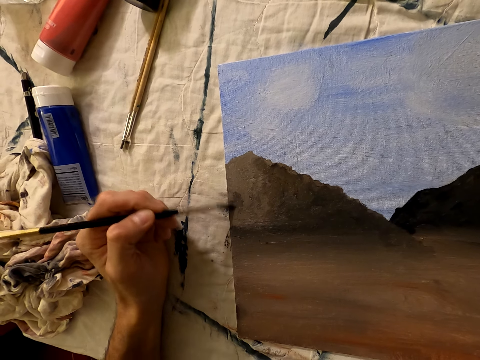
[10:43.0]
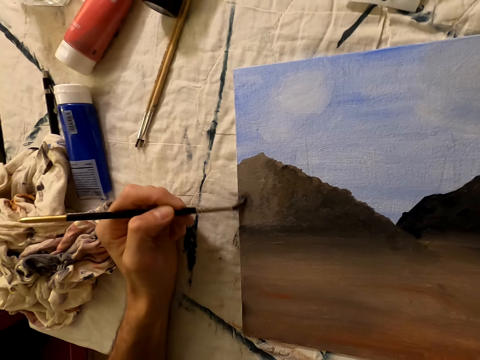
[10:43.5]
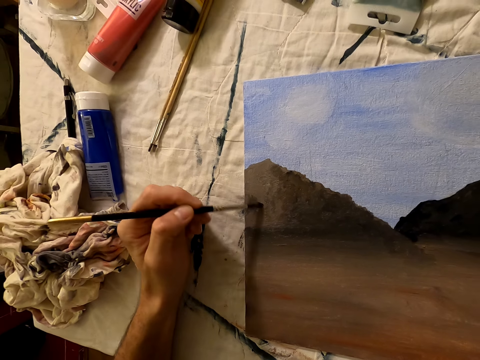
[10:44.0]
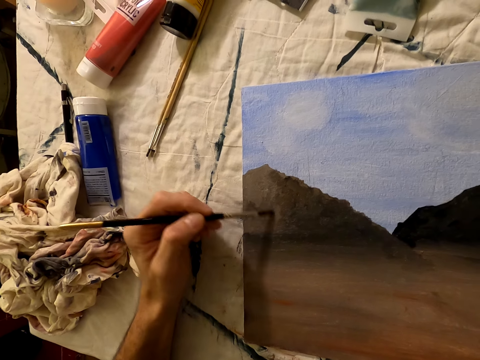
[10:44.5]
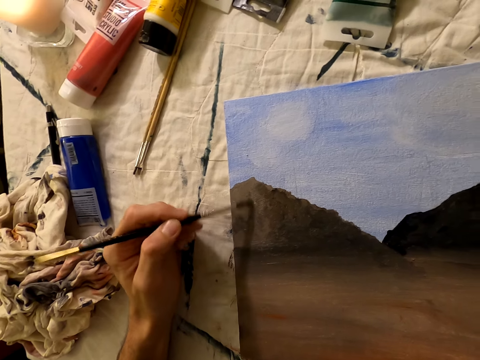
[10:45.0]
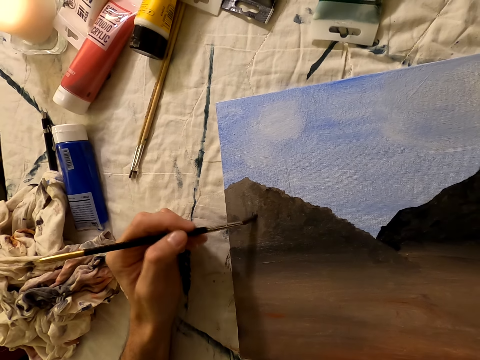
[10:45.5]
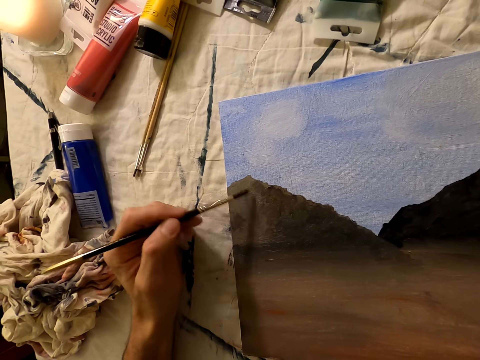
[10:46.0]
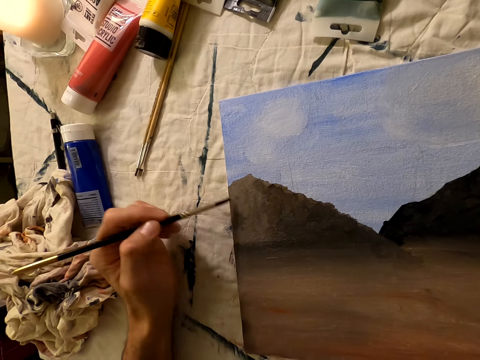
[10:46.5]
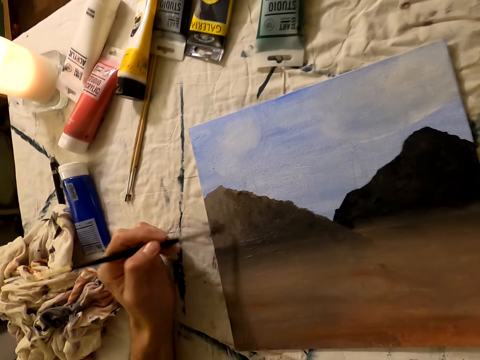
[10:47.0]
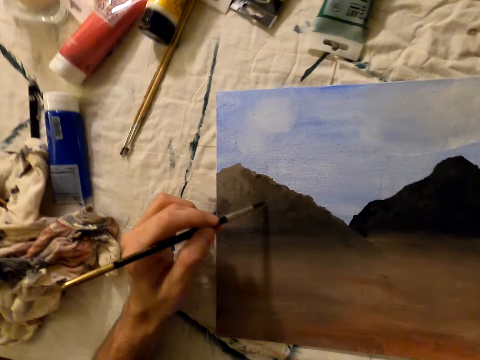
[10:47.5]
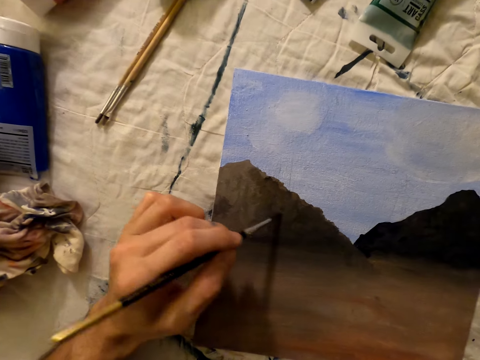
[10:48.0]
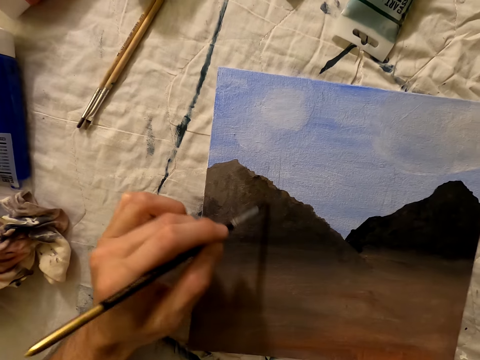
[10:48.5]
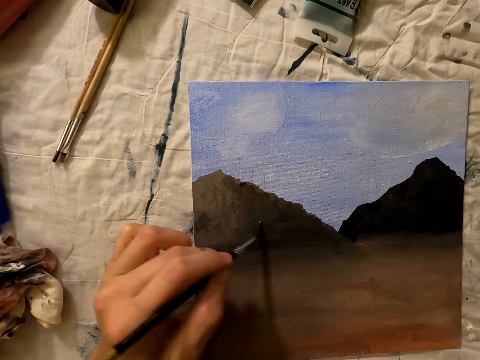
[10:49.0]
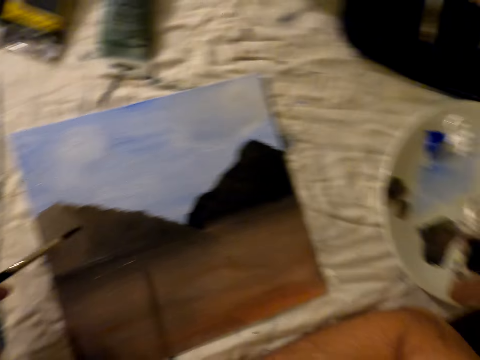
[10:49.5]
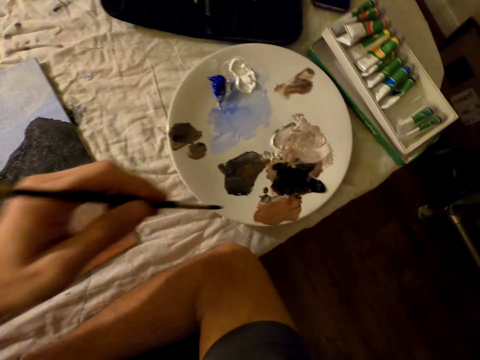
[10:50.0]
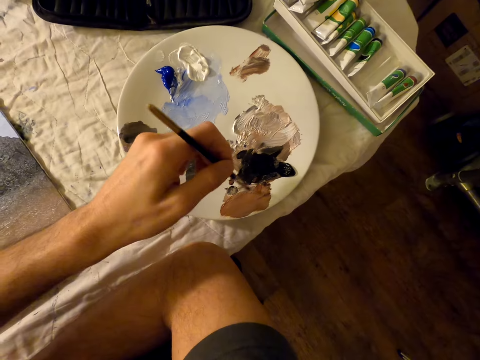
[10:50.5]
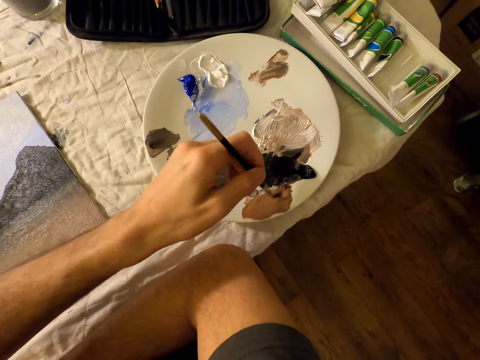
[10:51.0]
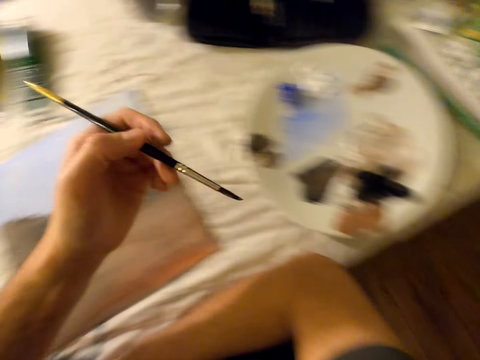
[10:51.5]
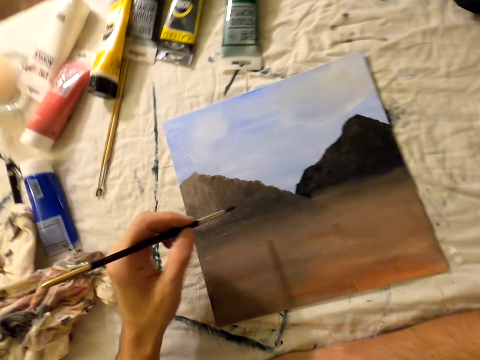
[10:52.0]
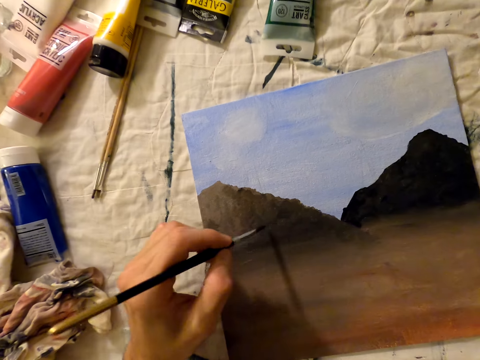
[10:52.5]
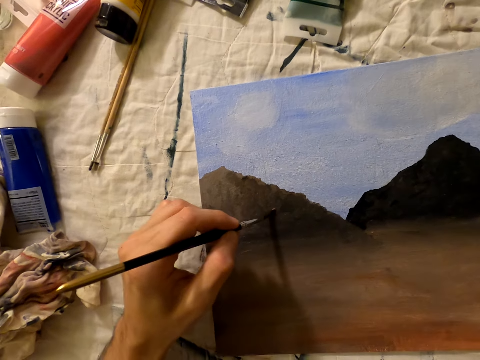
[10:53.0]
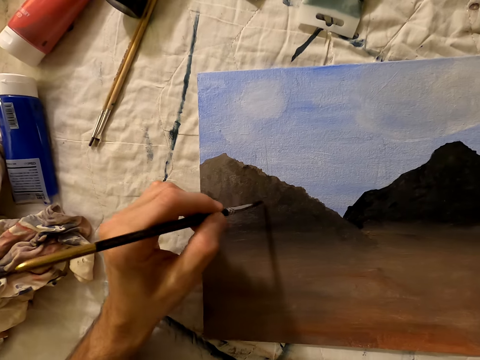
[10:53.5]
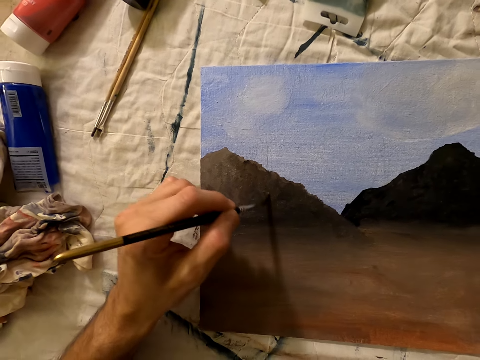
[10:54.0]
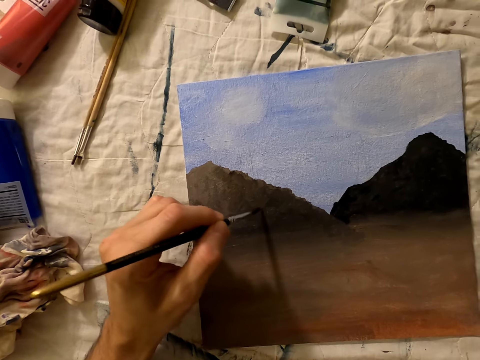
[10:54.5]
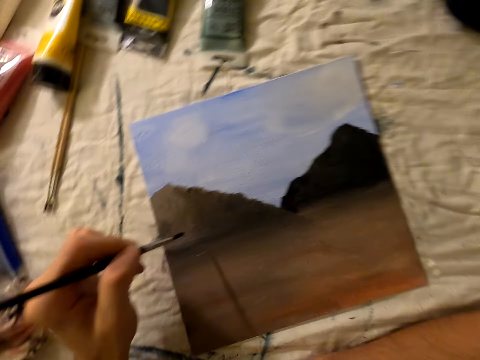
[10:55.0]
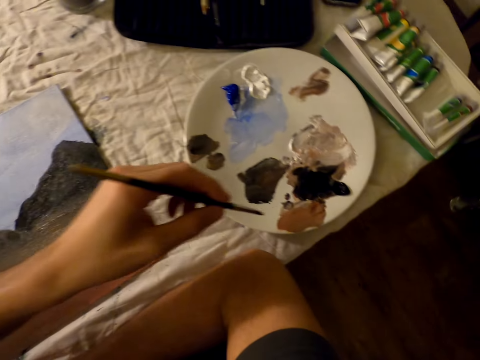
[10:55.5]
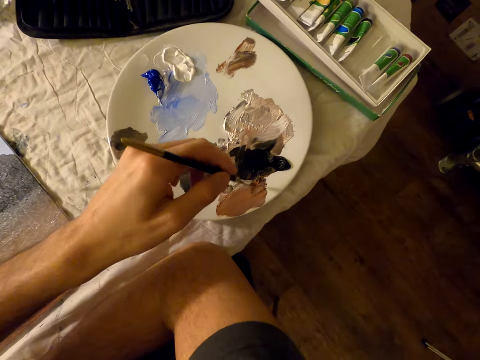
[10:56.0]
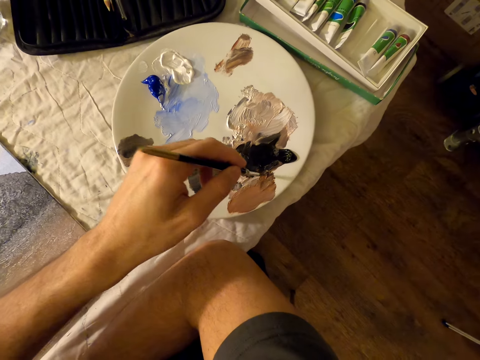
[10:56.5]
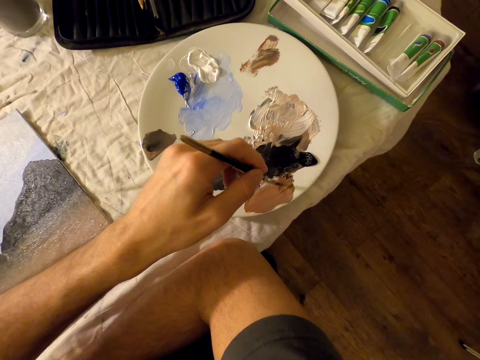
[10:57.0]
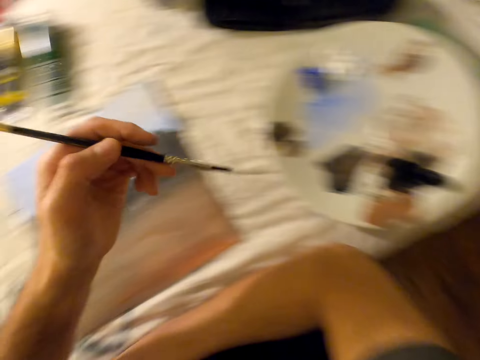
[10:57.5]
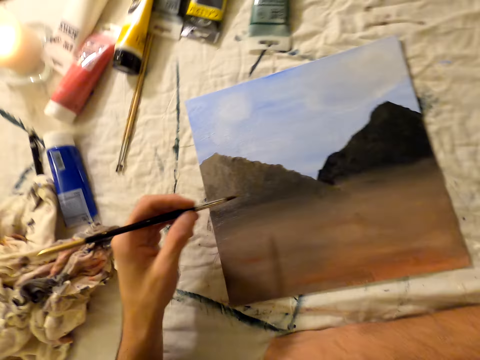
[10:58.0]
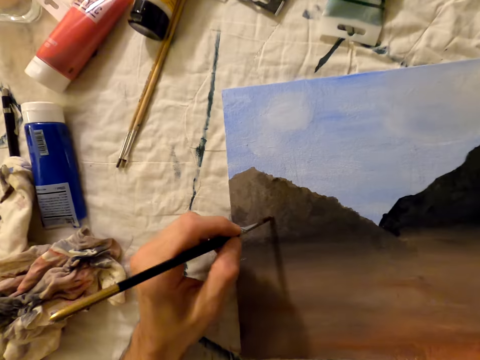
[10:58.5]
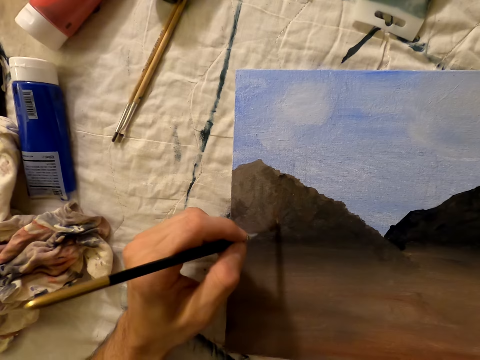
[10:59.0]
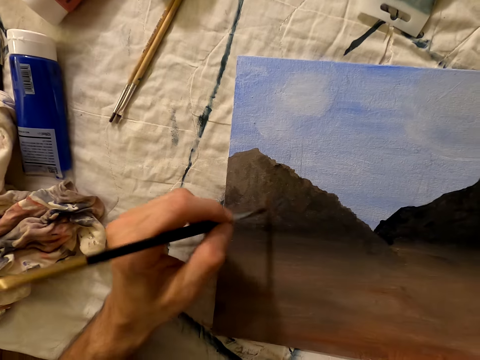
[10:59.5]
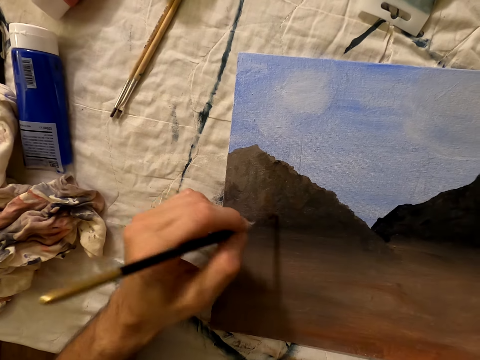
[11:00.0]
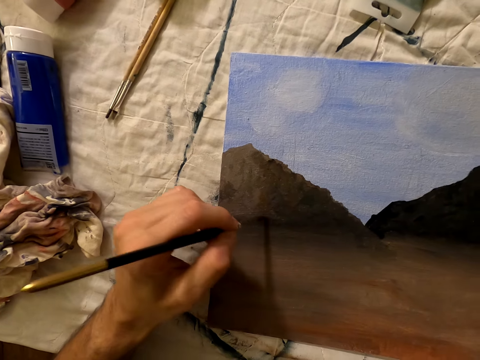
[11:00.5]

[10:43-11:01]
The camera wearer places the brush on the palette. They take paint. They paint on the painting paper with a brush. They place the brush on the palette. They collect paint. They paint on the painting paper with the brush.

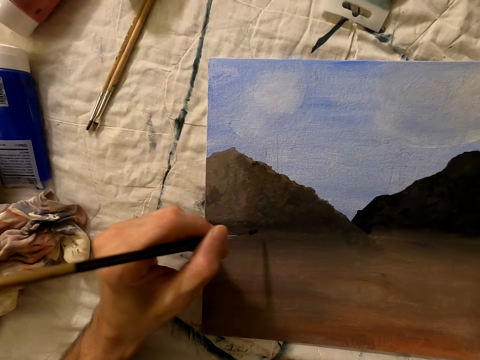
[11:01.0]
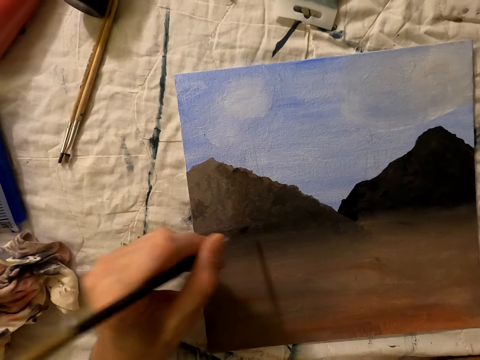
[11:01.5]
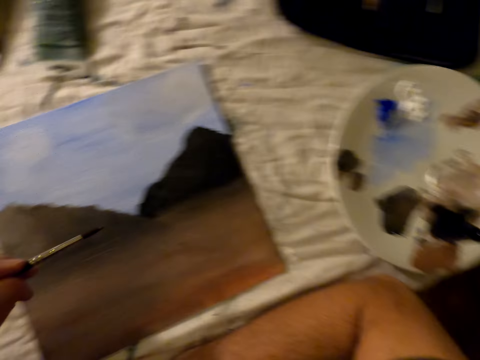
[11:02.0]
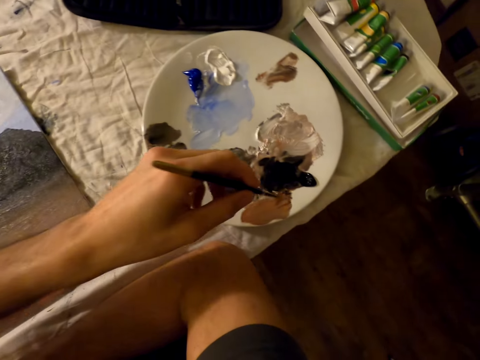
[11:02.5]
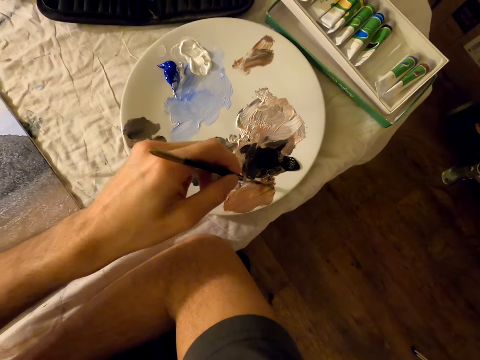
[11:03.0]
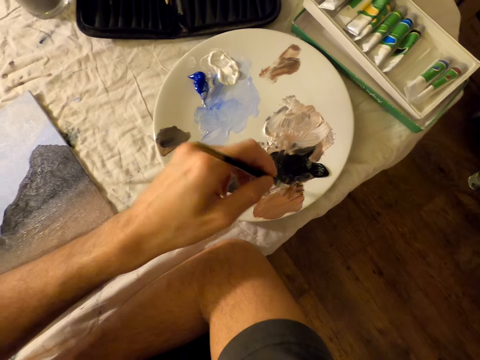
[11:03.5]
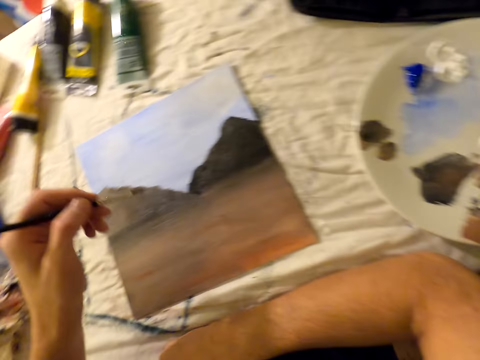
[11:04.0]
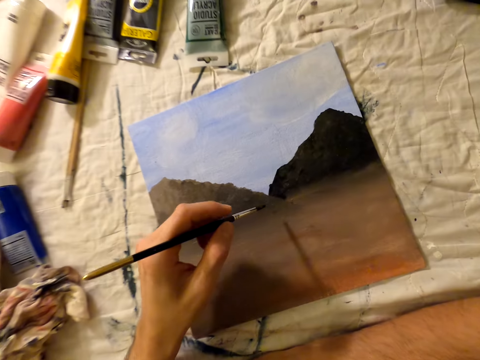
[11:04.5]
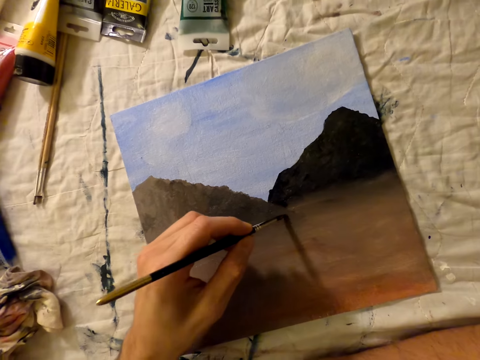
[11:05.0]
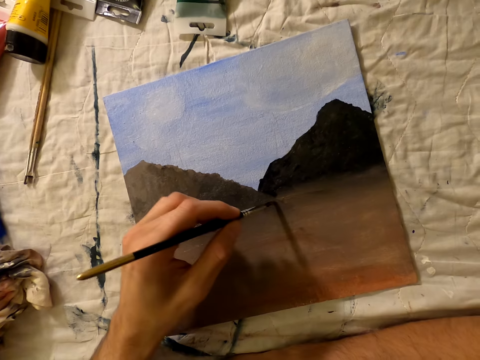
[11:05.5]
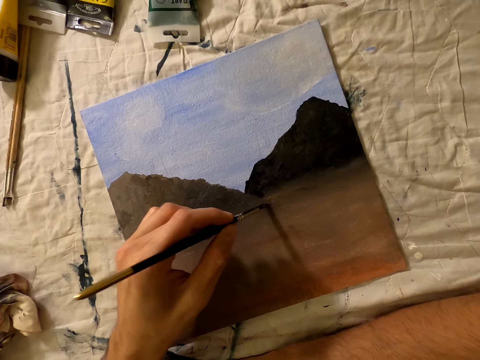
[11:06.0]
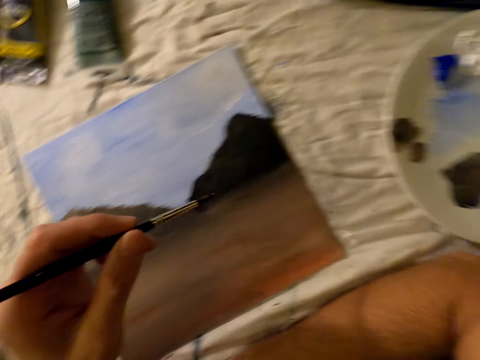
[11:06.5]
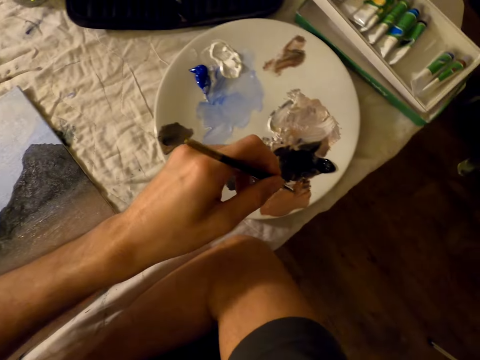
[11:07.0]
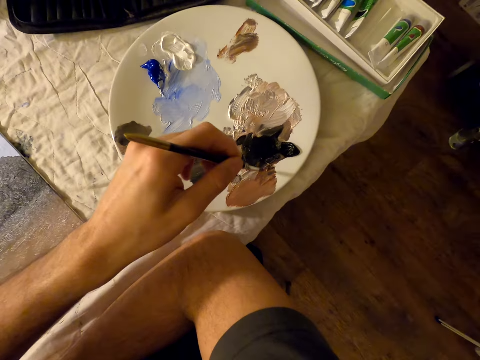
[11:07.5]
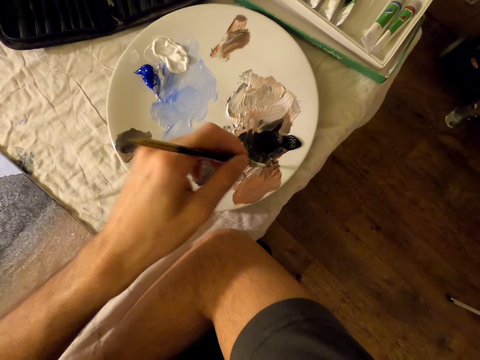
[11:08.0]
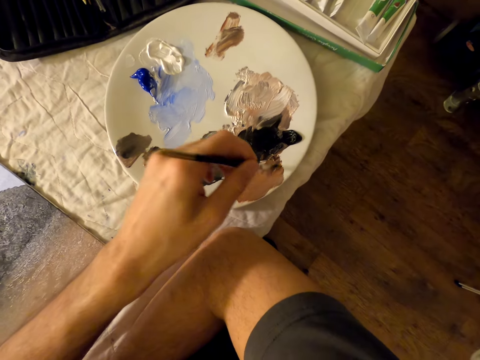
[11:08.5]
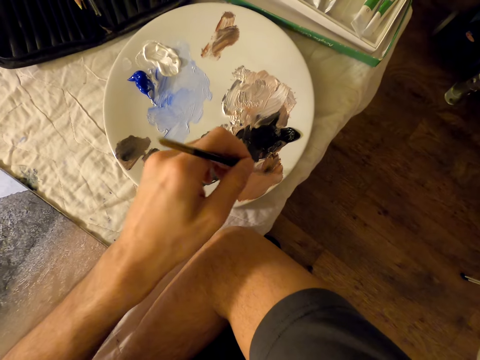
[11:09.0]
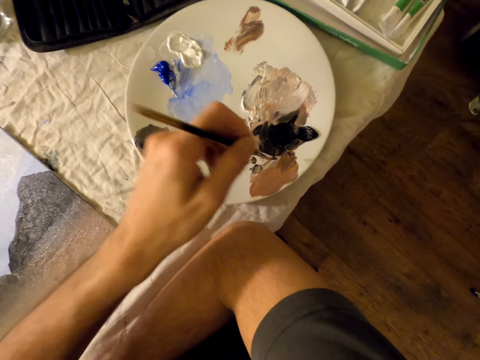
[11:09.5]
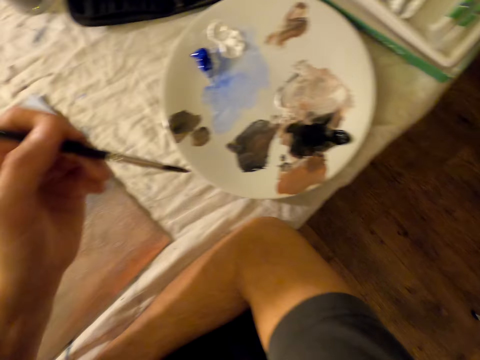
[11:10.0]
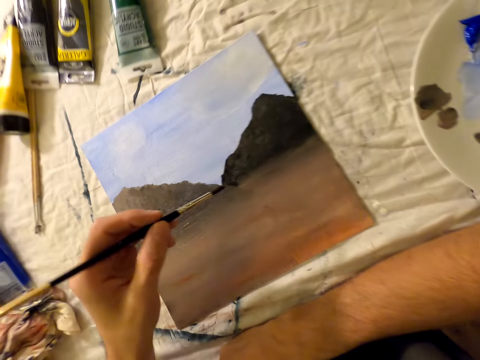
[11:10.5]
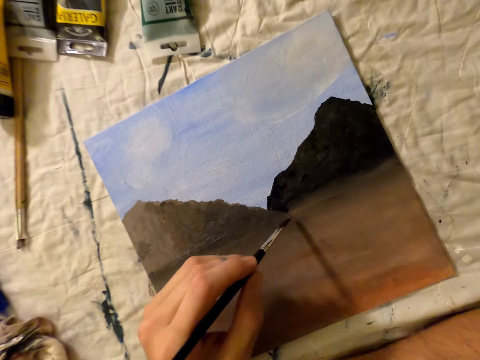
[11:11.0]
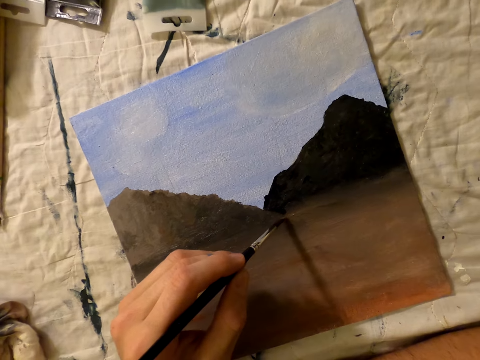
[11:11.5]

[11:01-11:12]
The camera wearer places the brush on the palette. They take paint. They paint on the painting paper with a brush. They place the brush on the palette. They collect paint. They paint on the painting paper with the brush.
